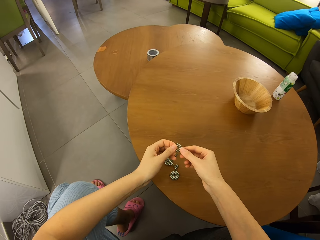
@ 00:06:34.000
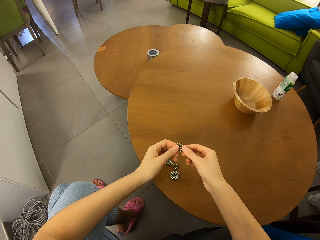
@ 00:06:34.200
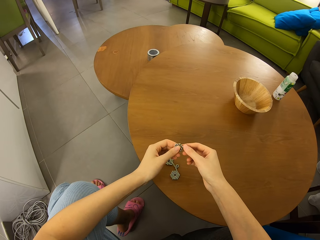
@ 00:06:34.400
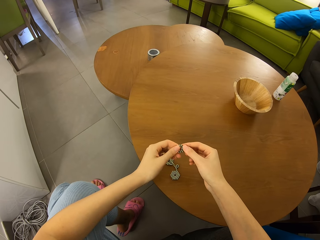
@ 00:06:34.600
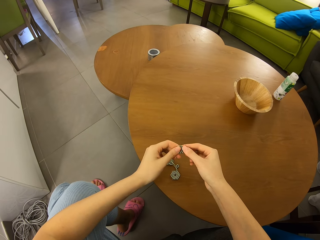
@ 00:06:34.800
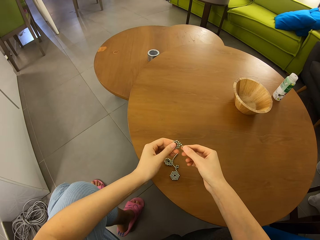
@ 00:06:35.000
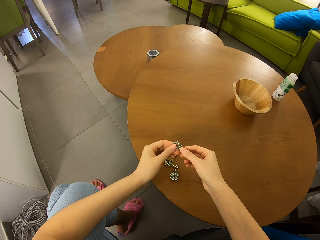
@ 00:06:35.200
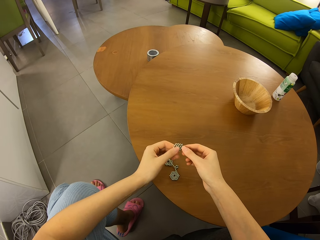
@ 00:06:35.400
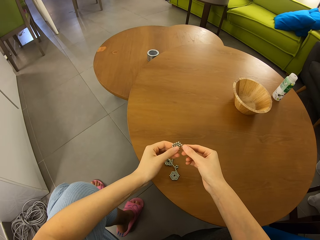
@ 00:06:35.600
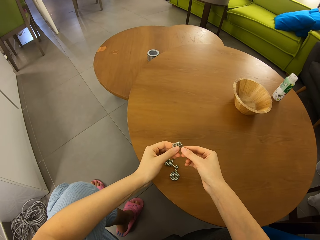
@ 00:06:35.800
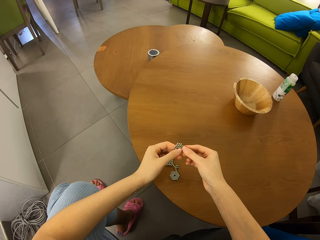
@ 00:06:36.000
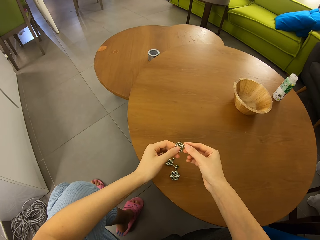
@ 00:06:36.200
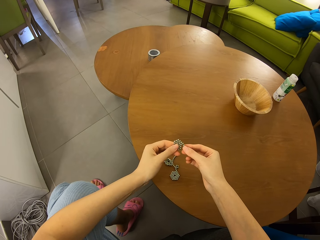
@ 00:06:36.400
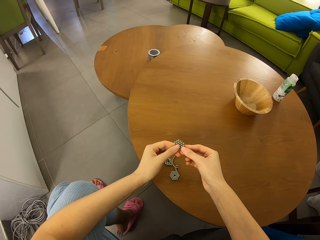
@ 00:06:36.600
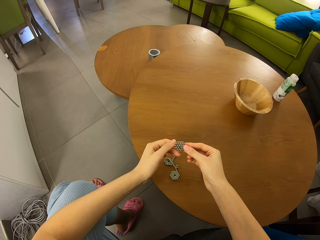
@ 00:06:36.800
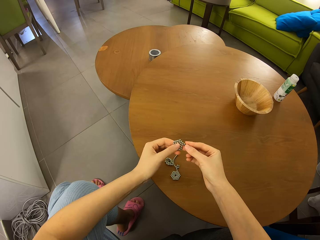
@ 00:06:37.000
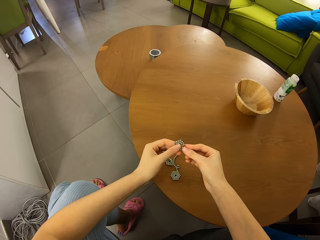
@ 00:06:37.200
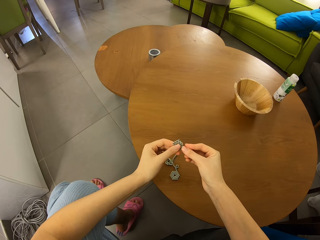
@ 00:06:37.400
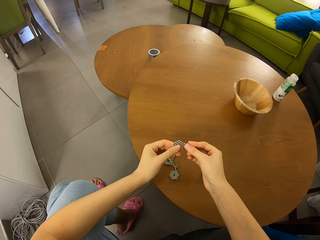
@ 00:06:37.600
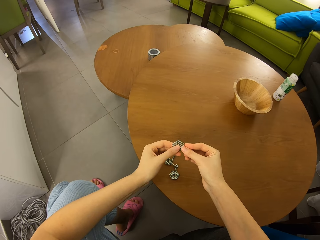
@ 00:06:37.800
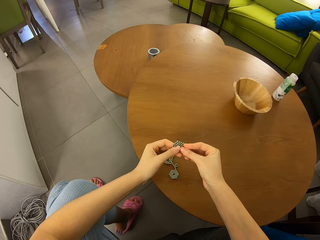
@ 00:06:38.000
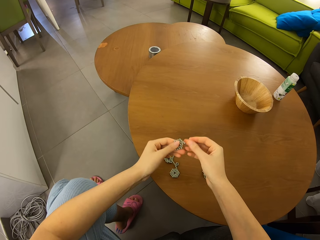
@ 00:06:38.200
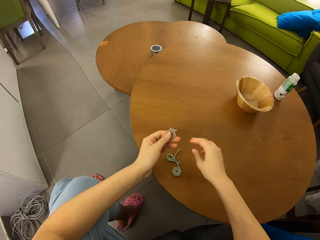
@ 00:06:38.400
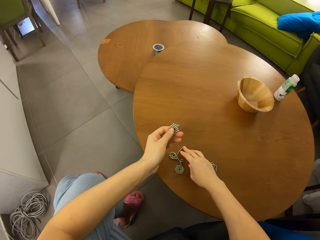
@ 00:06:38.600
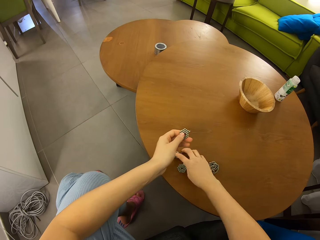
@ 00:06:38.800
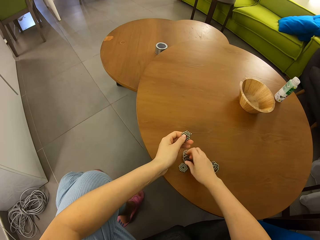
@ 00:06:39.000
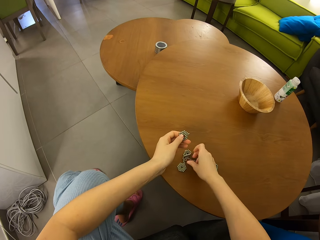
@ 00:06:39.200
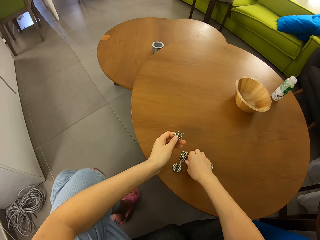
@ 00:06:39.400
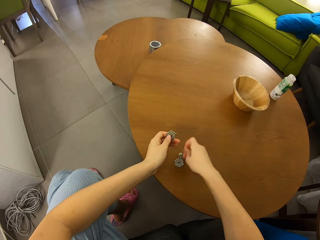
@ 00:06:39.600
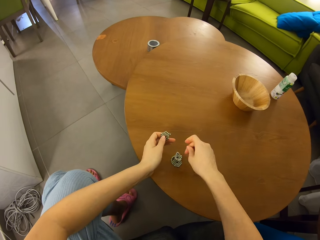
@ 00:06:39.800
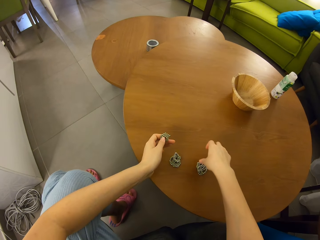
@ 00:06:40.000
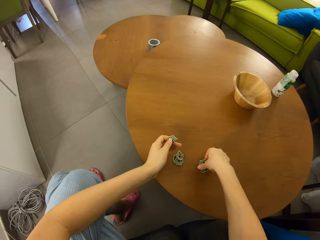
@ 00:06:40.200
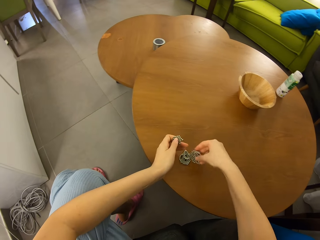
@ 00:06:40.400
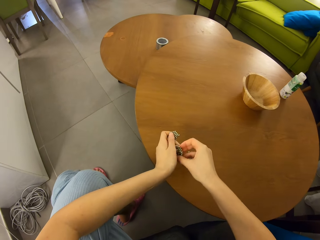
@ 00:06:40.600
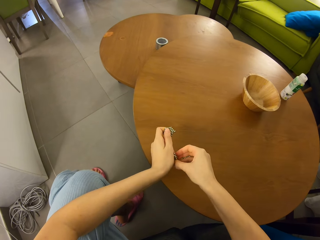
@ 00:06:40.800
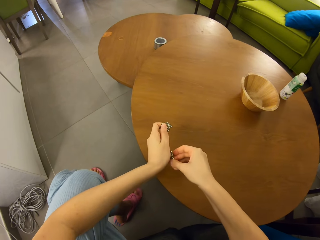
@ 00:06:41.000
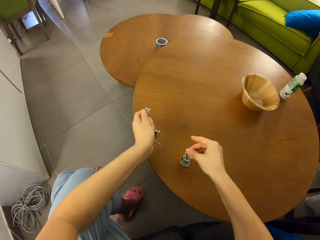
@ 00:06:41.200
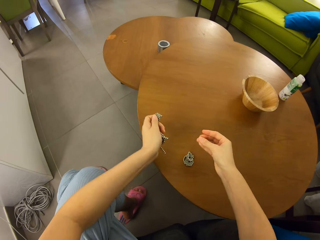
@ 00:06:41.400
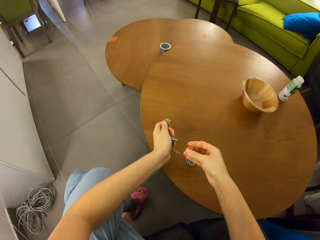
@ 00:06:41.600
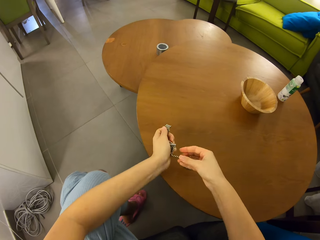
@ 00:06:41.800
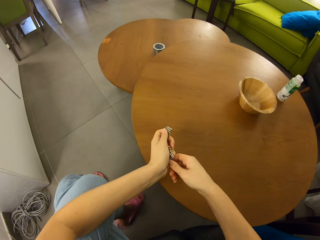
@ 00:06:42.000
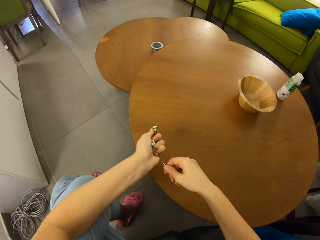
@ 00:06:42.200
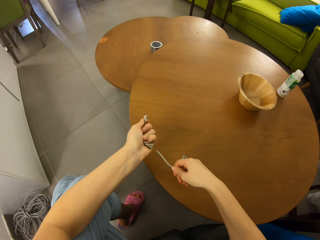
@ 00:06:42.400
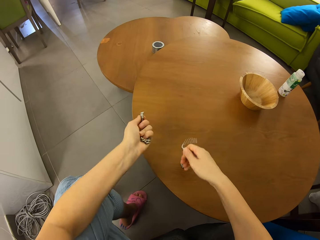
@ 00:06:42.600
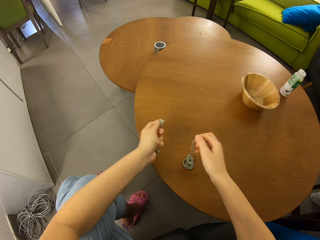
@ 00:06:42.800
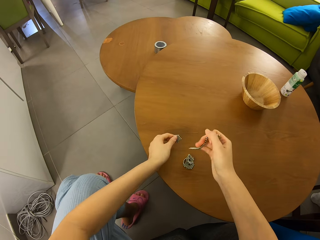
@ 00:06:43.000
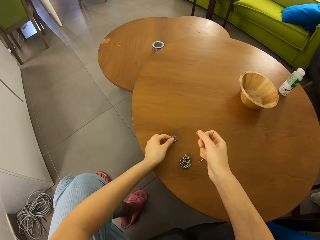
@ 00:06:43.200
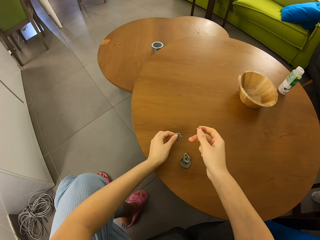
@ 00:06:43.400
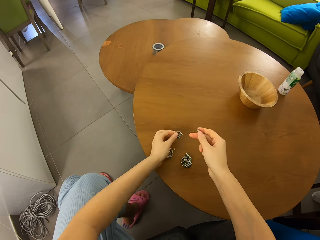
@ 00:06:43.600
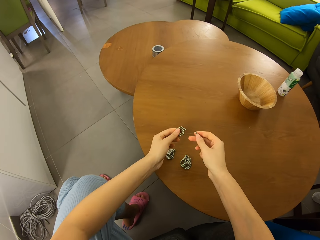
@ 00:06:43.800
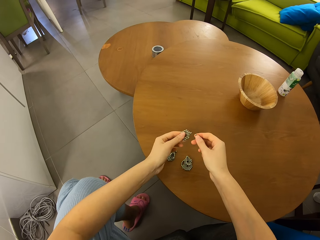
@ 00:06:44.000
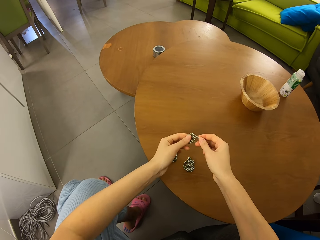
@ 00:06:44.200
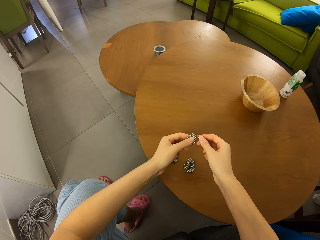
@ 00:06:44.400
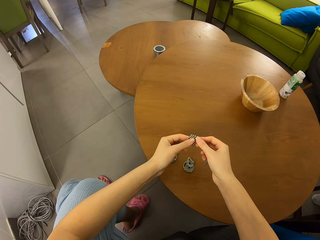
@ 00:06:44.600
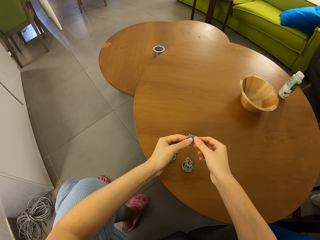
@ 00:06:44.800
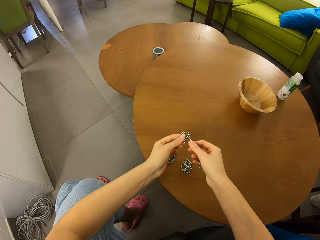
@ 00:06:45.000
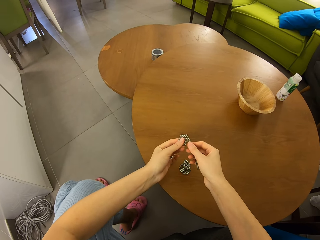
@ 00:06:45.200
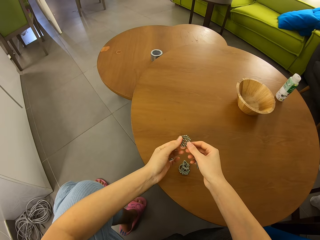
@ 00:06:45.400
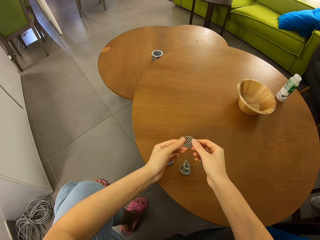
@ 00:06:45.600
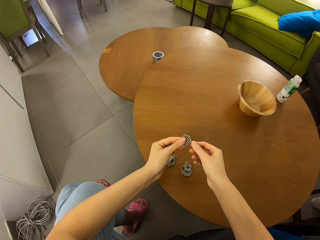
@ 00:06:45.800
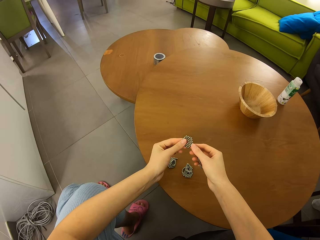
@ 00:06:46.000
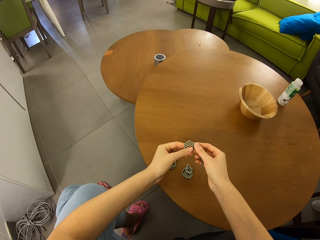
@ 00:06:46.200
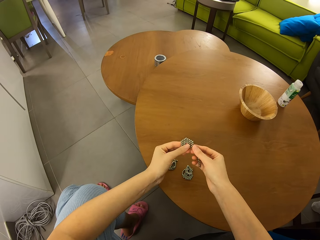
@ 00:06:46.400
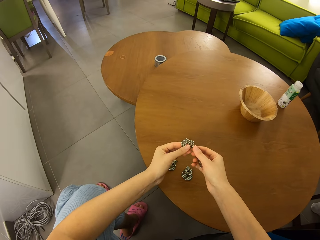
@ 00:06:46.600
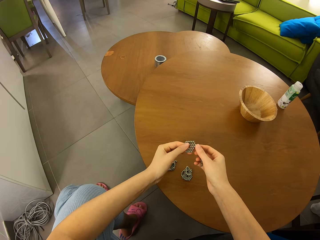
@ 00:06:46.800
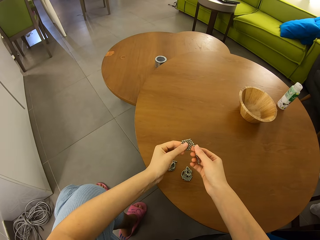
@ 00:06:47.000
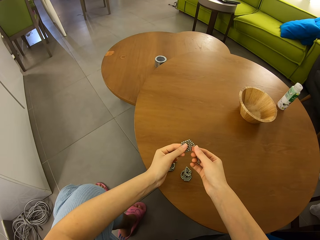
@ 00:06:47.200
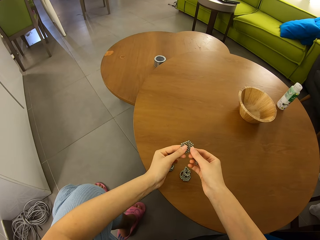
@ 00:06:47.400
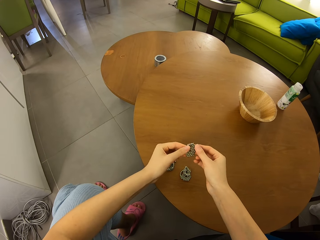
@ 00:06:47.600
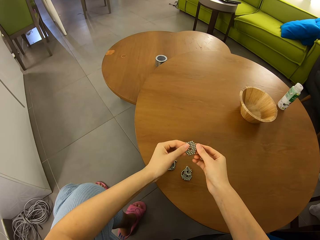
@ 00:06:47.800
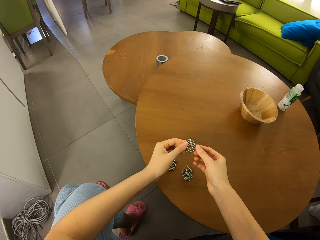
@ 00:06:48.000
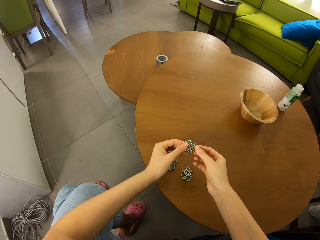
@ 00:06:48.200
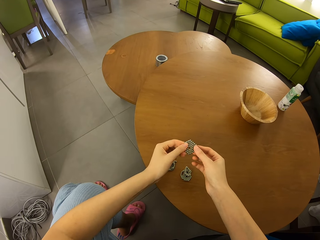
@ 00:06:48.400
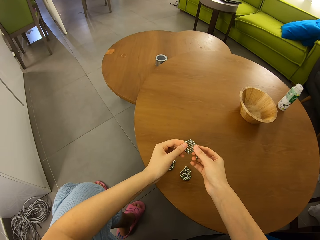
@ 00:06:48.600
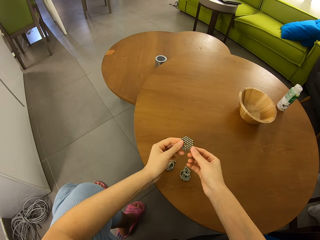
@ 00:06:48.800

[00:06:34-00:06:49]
The camera wearer shapes neodymium magnet spheres. They pick the neodymium magnet spheres on the table. They switch the neodymium magnet spheres to the other hand. They separate a roll of magnetic beads from a cluster. They put down the neodymium magnet spheres on the table. They join the roll to the other shape. They shape the neodymium magnet spheres.

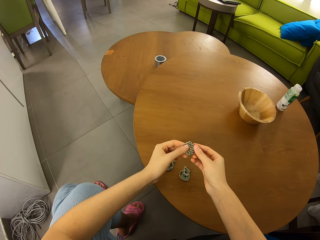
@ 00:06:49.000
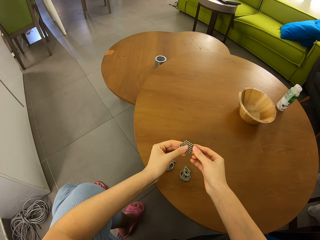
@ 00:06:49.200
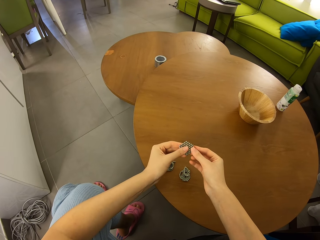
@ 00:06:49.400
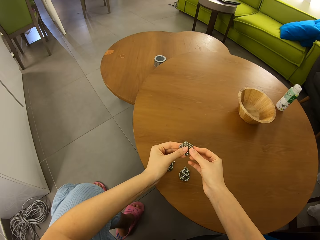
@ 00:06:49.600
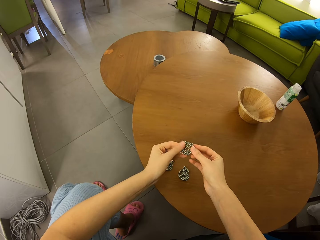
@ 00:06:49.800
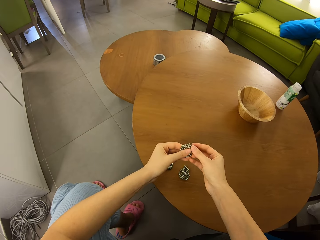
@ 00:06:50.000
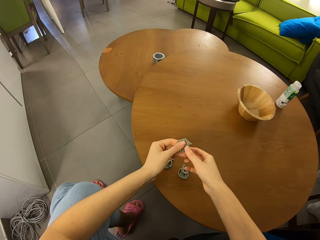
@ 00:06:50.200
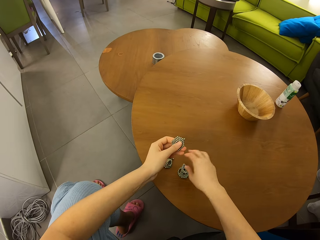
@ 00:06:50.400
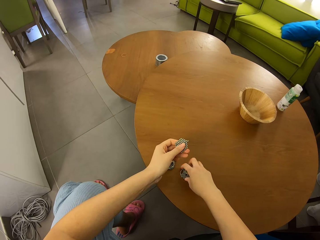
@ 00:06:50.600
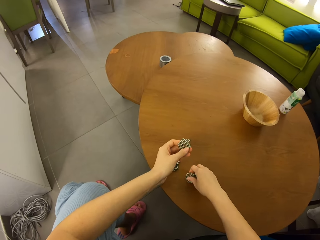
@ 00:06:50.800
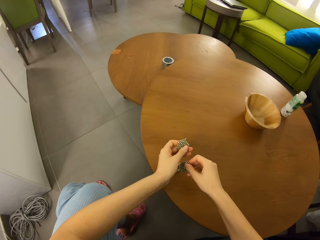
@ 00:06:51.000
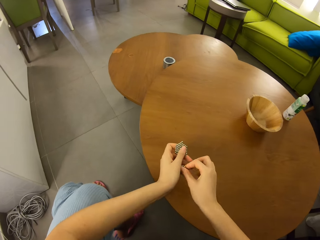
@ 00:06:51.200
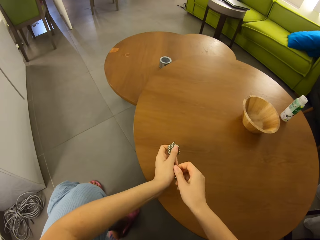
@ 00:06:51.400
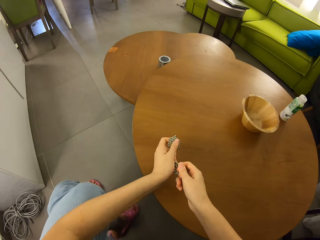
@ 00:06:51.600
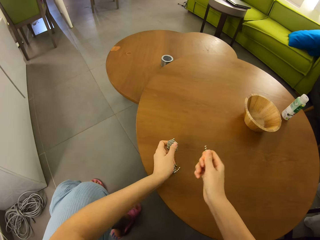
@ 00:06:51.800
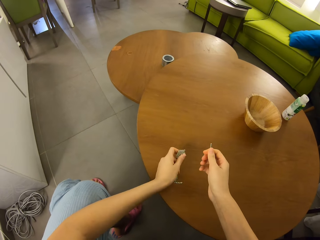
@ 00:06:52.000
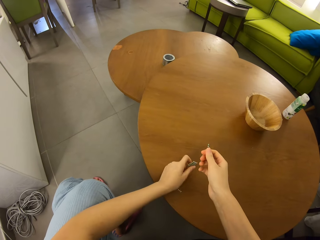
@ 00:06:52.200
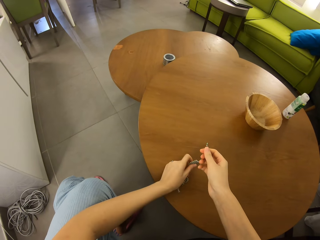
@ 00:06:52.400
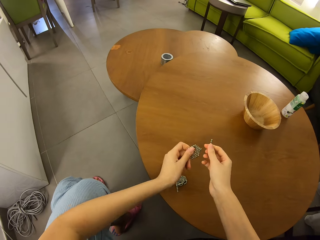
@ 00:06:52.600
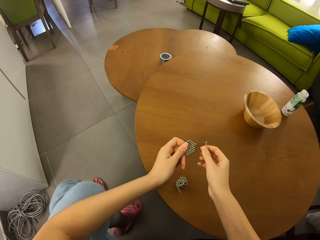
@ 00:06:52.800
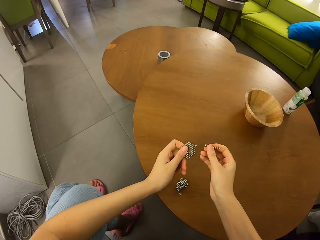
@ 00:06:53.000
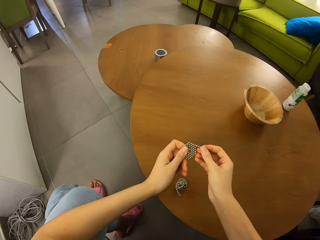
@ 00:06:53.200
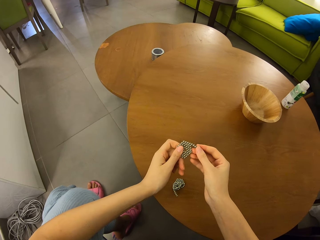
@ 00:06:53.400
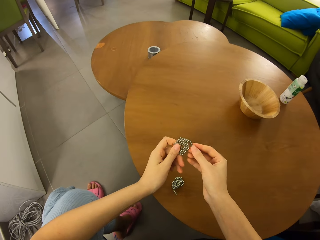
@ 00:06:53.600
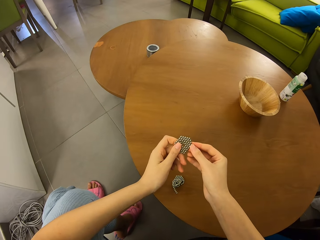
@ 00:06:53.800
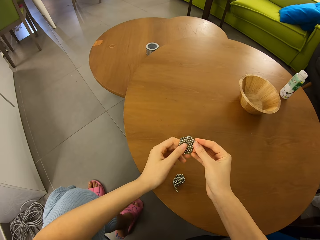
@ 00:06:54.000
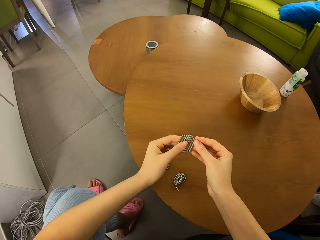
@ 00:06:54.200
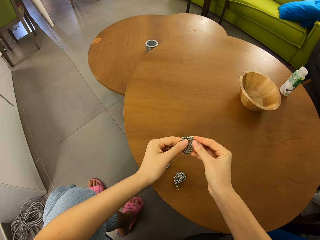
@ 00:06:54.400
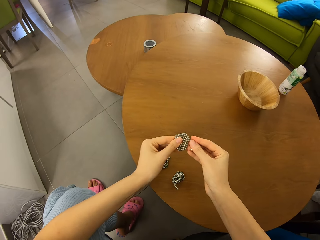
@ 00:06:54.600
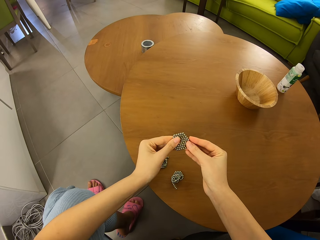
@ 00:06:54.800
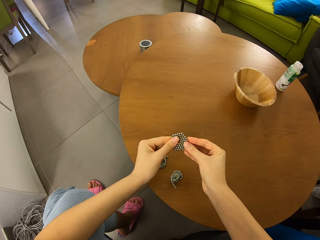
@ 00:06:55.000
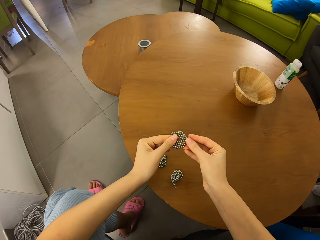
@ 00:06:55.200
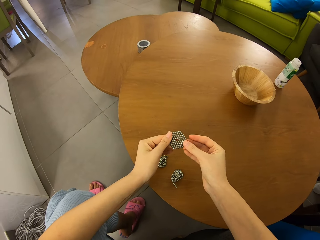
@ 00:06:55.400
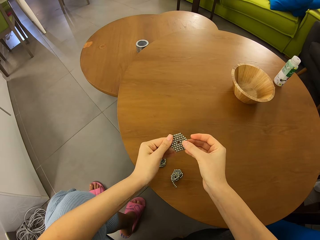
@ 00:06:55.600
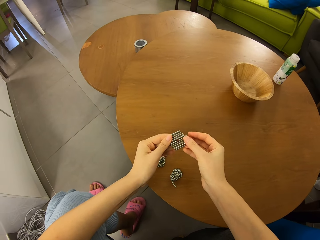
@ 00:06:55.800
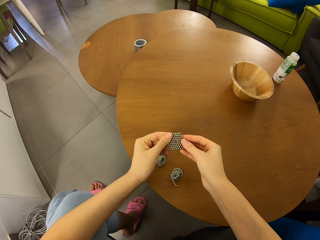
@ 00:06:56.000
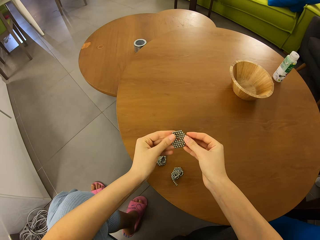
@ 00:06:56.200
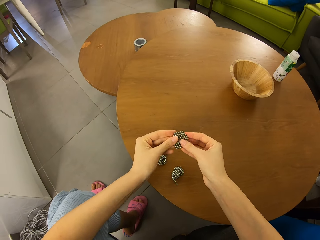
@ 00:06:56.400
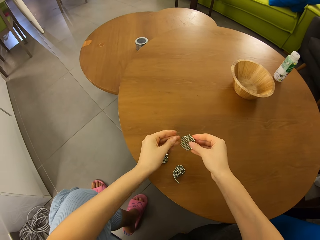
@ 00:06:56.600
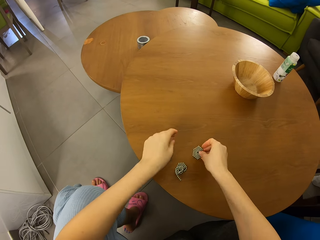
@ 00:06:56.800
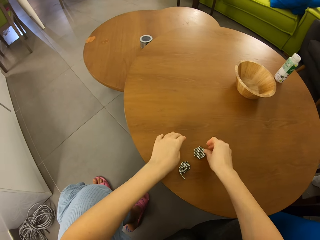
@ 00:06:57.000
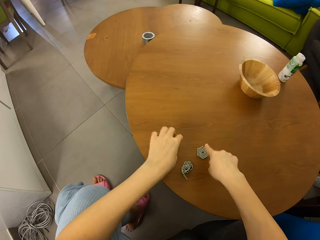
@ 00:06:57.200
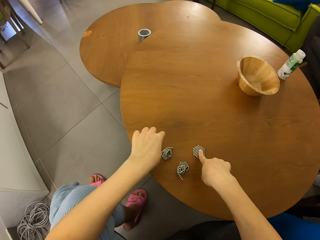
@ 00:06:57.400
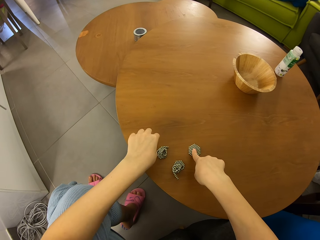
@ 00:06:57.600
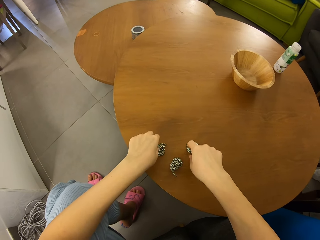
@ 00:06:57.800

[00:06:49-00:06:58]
The camera wearer picks neodymium magnet spheres on the table. They switch the neodymium magnet spheres to the other hand. They separate a roll of magnetic beads from a cluster. They shape the neodymium magnet spheres. They join the roll to the other shape.
